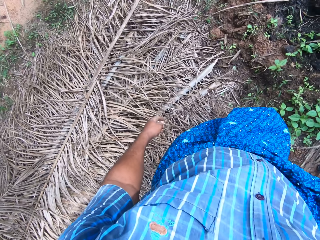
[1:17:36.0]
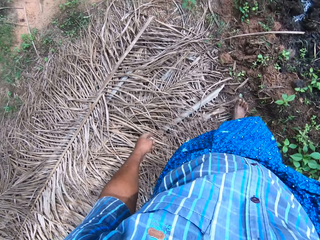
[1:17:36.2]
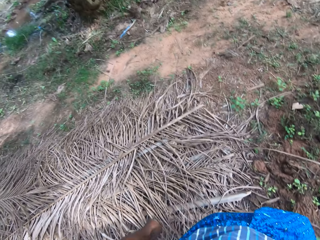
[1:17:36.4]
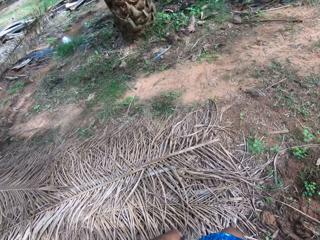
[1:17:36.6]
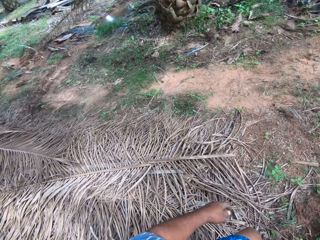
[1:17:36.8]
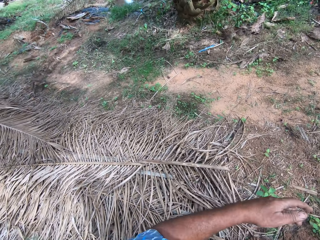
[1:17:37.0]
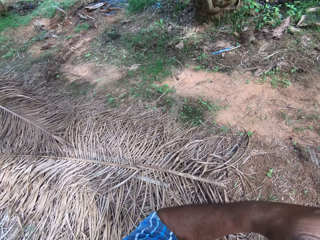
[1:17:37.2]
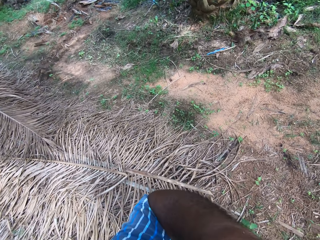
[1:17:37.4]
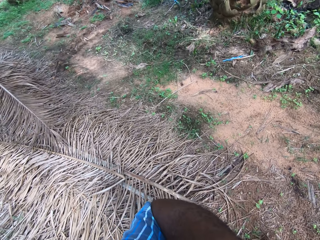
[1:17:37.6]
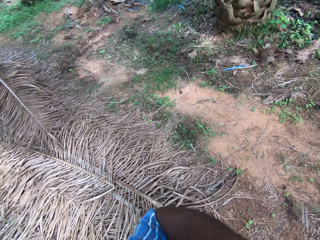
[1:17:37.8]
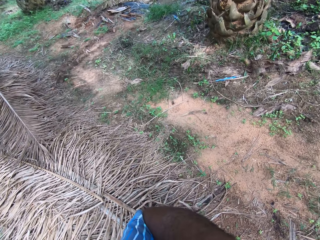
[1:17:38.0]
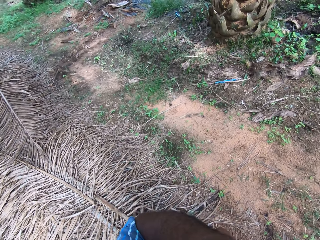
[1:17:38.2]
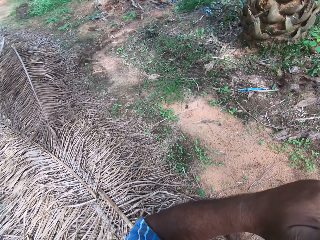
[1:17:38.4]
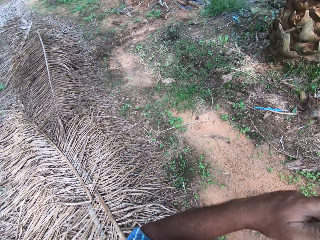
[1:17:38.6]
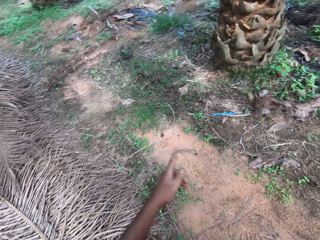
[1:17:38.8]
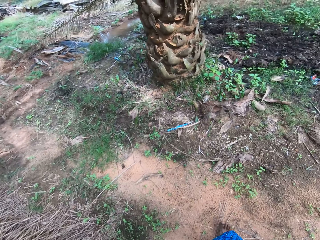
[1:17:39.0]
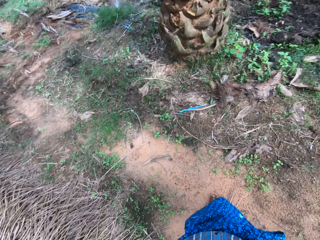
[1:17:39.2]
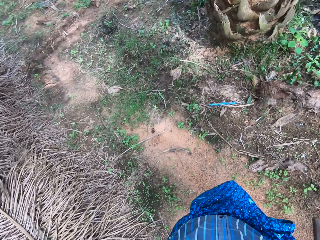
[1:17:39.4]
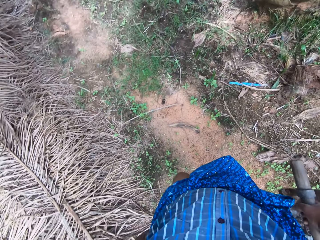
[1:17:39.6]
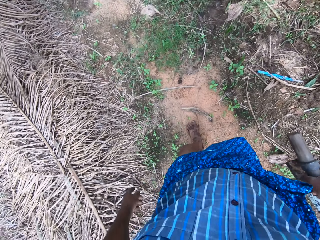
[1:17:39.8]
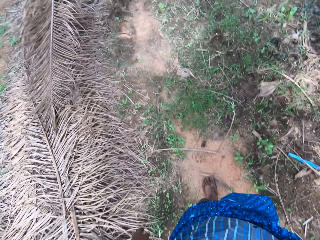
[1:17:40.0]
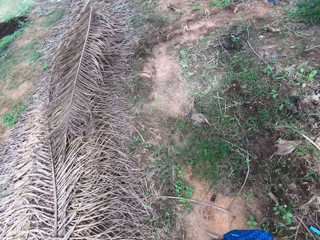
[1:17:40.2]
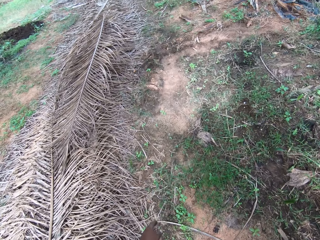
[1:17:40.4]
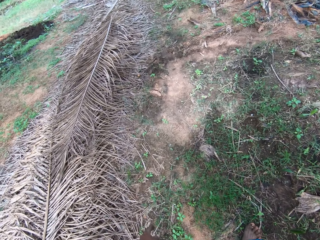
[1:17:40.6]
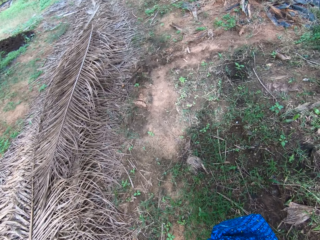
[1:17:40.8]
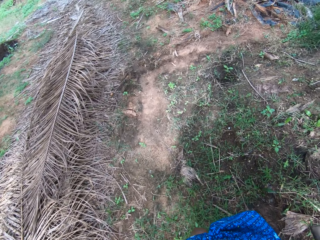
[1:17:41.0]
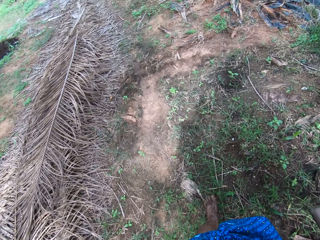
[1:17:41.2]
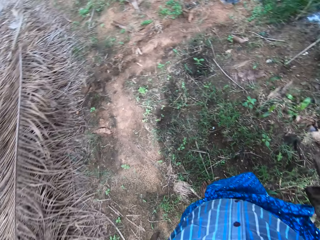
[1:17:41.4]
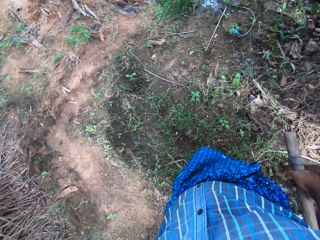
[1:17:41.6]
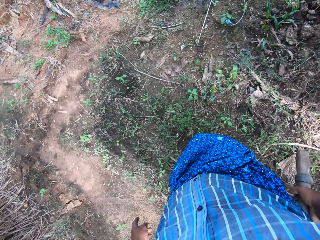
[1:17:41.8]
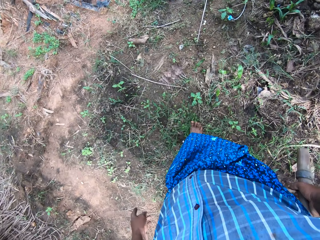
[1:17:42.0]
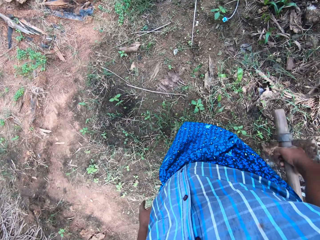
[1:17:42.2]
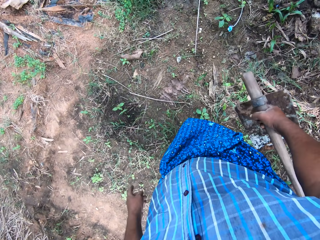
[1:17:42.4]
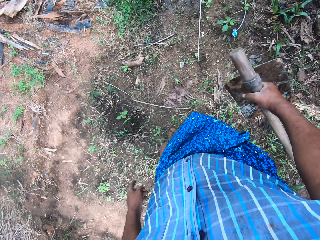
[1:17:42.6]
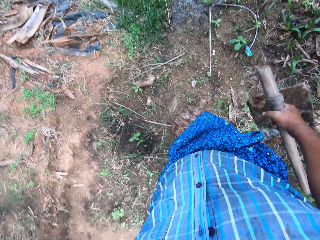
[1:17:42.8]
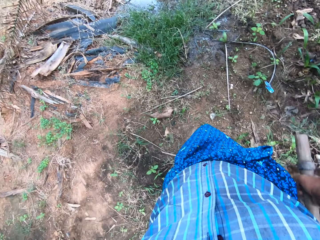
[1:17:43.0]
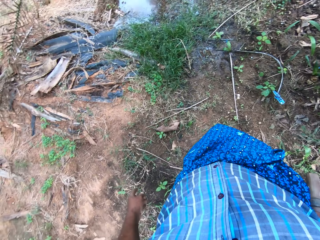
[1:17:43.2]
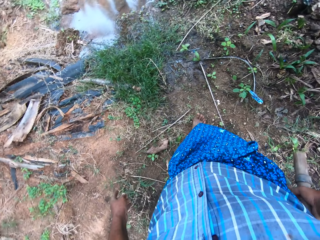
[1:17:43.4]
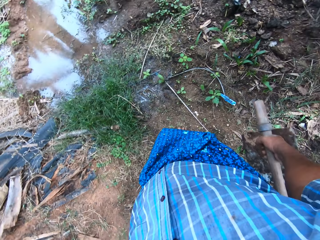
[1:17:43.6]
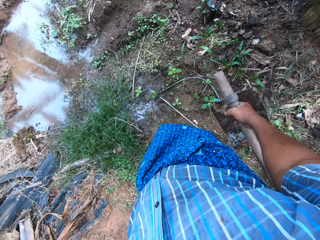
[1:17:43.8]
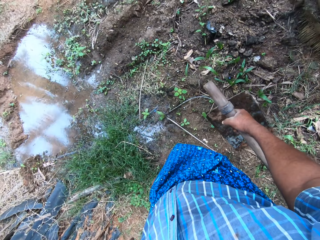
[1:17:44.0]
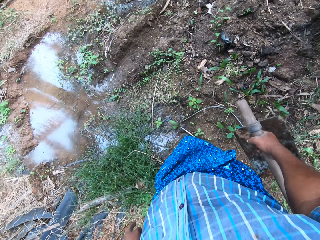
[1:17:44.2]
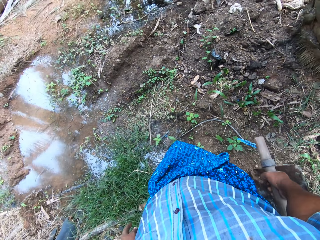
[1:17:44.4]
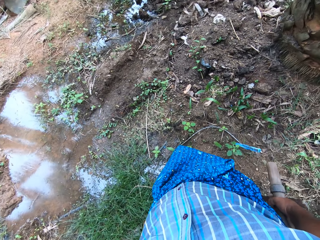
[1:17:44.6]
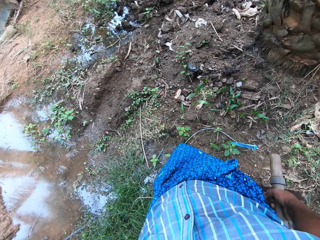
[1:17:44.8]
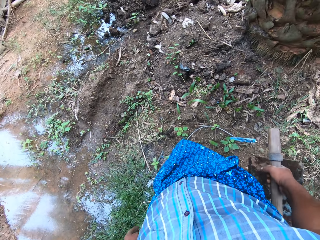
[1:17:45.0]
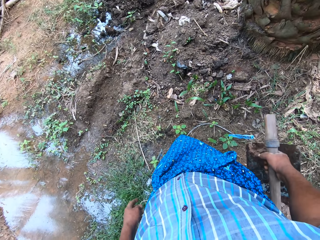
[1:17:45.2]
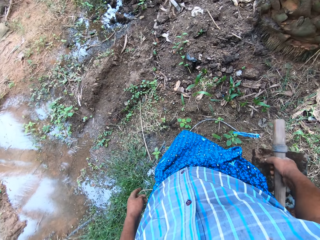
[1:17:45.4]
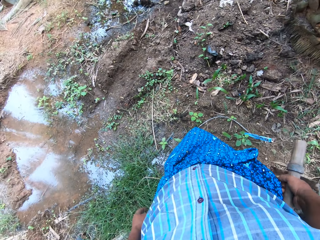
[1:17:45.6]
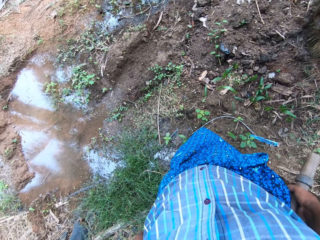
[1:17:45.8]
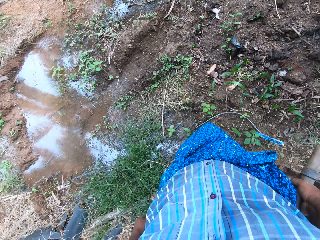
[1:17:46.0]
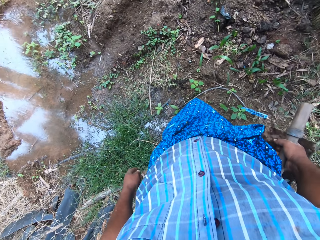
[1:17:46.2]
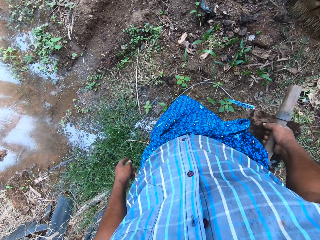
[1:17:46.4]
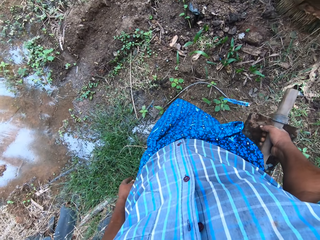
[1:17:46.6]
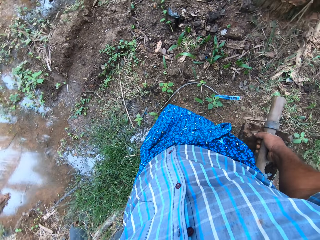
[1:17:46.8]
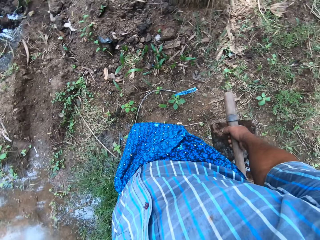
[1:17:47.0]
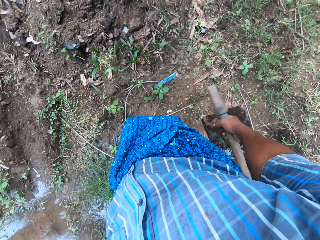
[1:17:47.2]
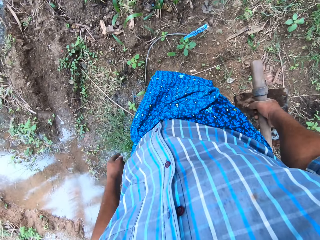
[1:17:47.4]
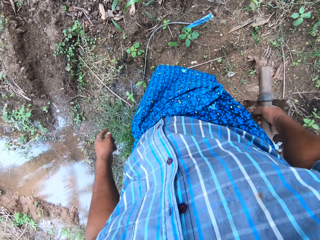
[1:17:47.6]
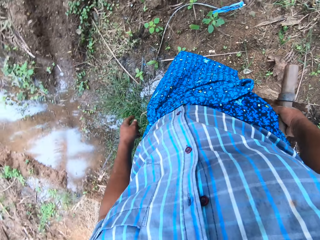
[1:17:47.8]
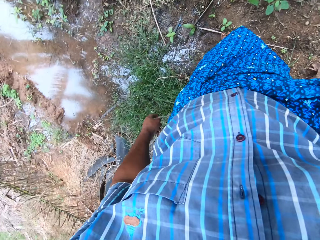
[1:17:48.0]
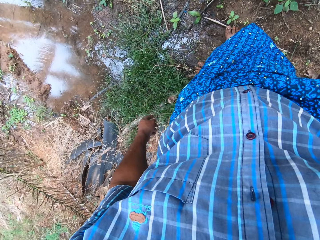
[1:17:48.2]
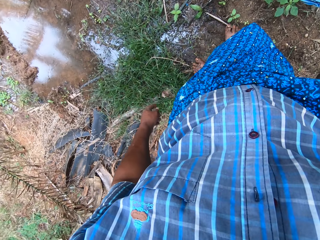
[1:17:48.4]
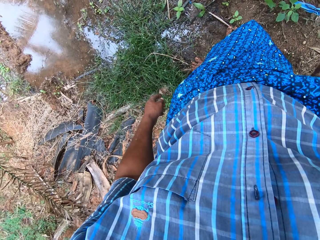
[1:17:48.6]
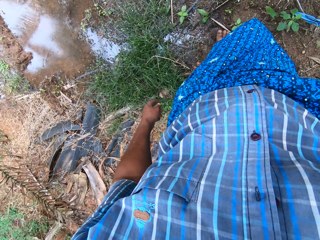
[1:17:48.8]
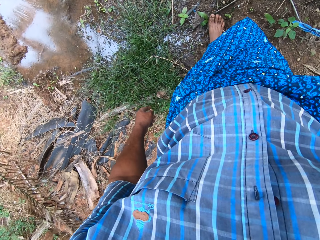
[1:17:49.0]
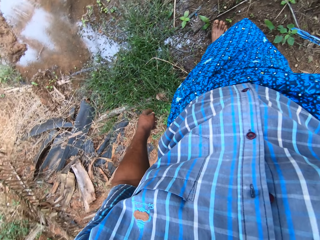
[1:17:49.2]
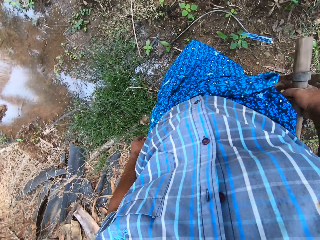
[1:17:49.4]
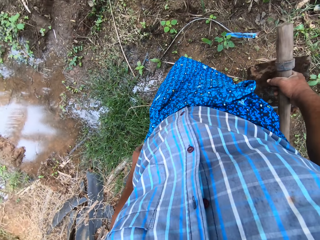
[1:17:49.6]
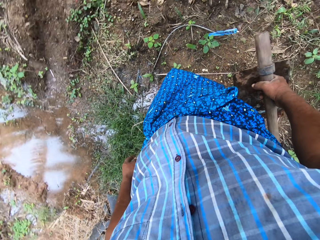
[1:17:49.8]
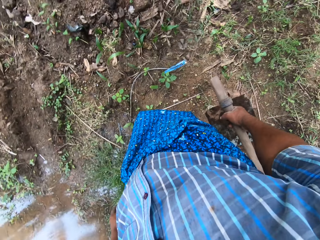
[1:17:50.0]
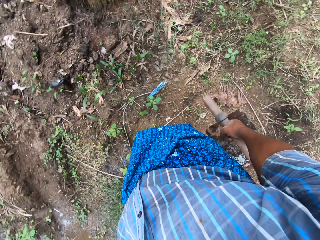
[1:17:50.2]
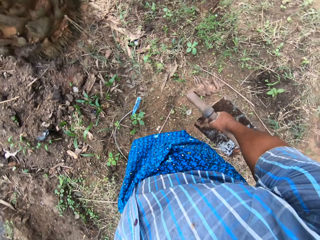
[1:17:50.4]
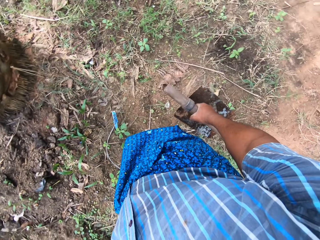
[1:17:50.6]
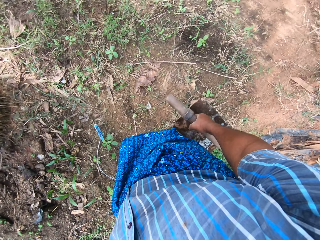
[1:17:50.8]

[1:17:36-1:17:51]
The camera wearer raises his left hand and walks around. He touches his face with his left hand. He lowers his left hand. He walks around. He stands up. He looks around.

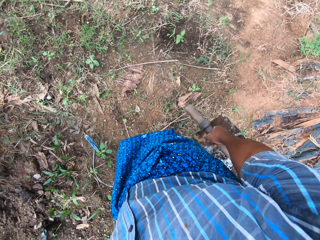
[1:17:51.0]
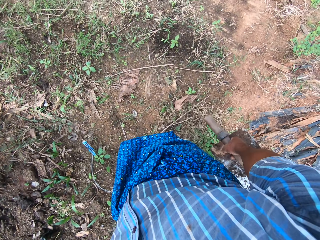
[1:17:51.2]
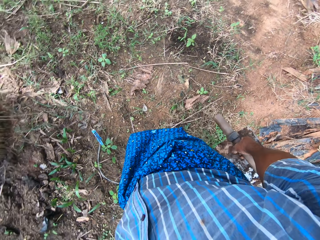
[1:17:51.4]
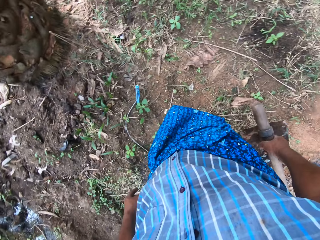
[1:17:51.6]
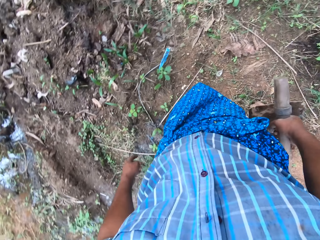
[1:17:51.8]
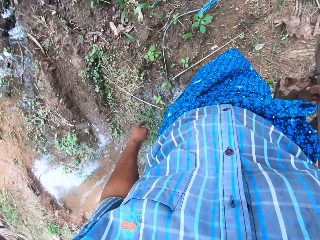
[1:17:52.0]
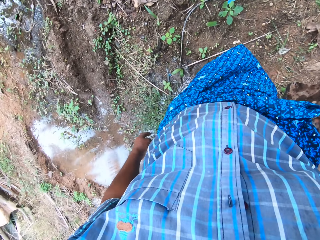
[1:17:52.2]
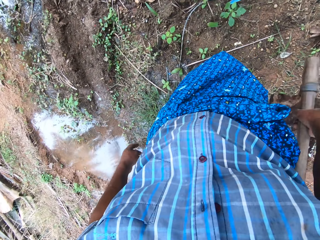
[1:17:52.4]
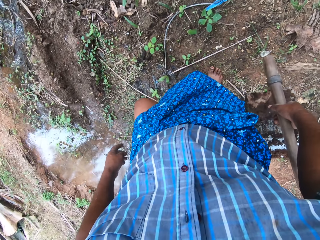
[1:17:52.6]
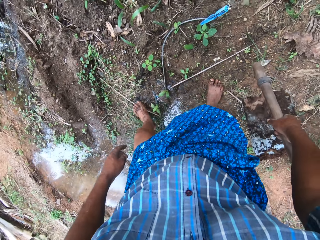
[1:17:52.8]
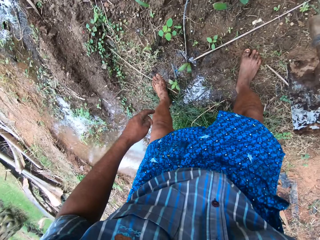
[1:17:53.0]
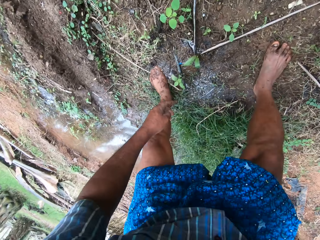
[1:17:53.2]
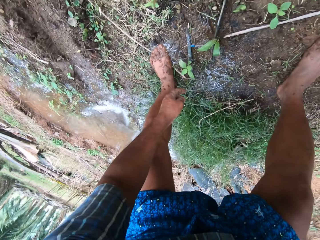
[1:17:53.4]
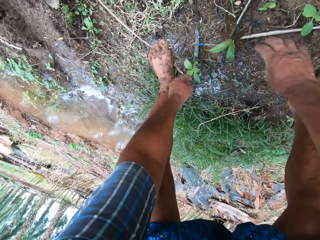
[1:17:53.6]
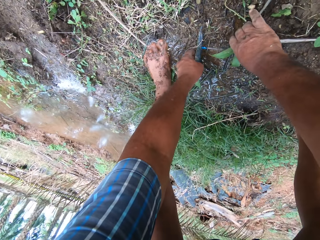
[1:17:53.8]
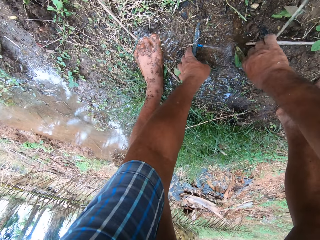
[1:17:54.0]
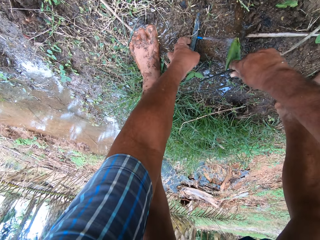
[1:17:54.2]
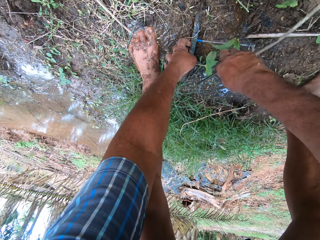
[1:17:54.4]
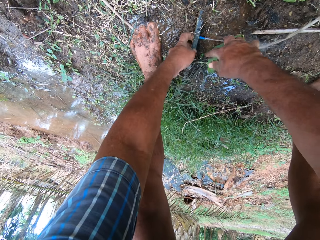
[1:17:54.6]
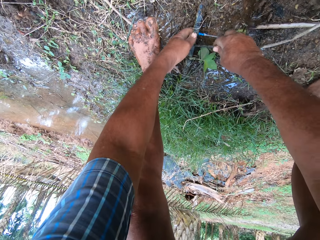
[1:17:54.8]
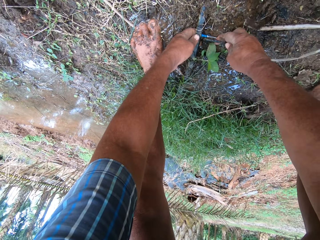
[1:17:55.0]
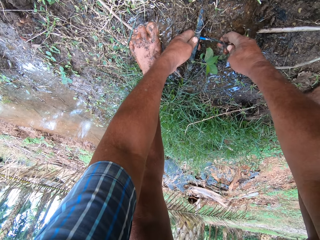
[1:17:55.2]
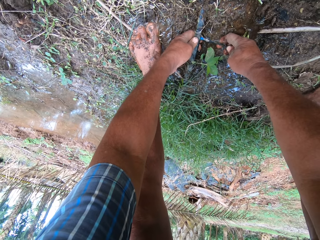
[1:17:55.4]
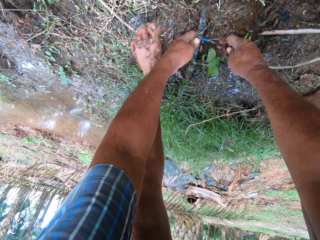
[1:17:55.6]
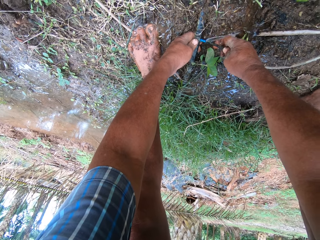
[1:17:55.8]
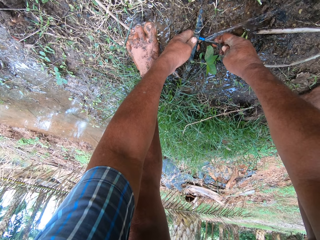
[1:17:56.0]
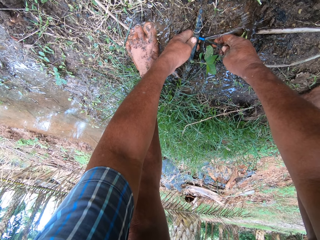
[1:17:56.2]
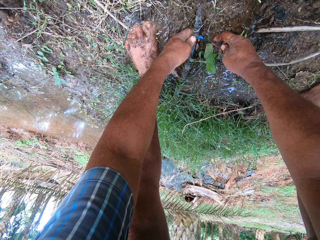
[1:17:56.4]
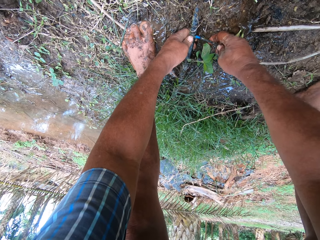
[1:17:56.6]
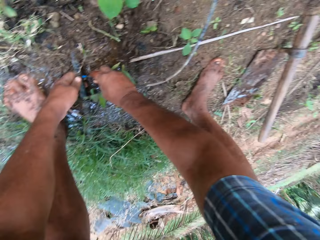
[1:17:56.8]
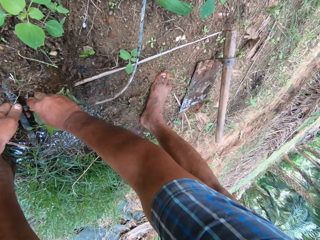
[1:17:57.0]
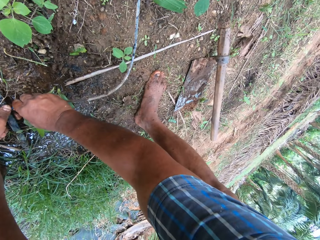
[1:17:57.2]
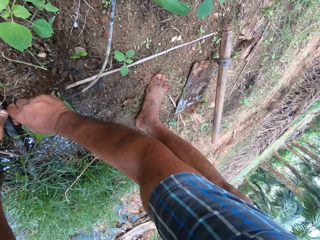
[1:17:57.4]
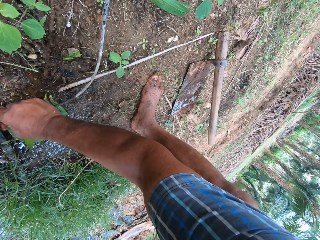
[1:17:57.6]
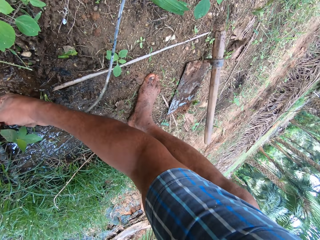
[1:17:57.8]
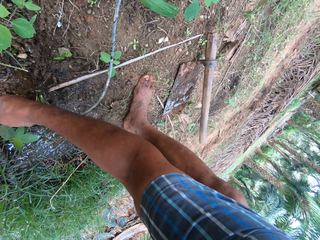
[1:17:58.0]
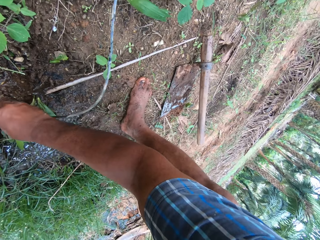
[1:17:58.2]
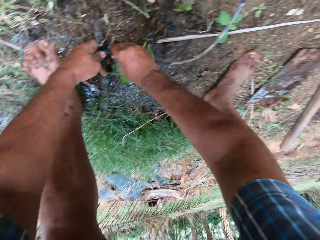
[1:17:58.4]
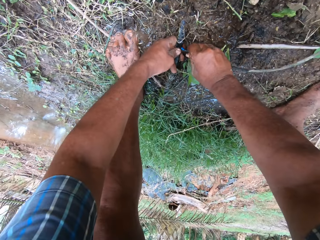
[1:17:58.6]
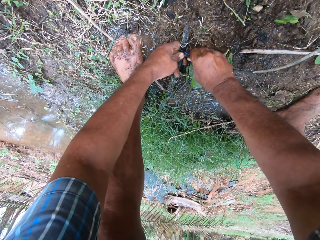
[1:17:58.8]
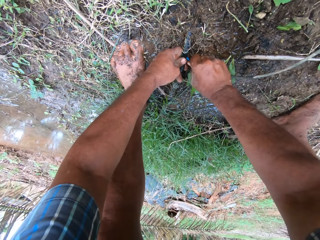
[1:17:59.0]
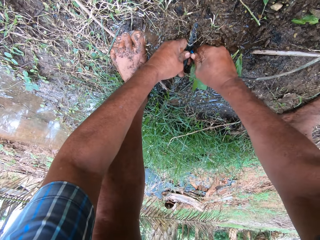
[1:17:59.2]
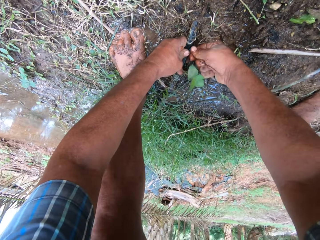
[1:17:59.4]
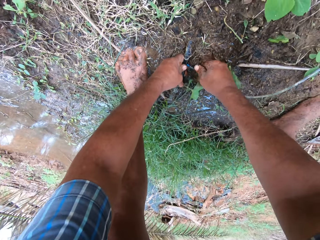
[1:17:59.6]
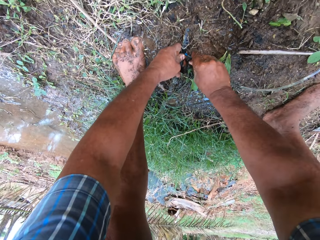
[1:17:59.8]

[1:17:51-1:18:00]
The camera wearer bends down. He picks up the pipe. He holds the pipes on the floor with his hands. He drops the hoe in his right hand on the ground. He joins the pipes together with his hands.
